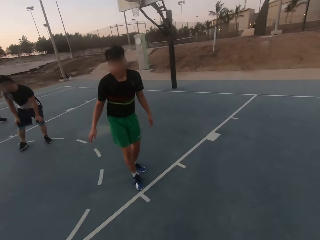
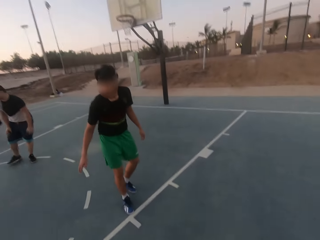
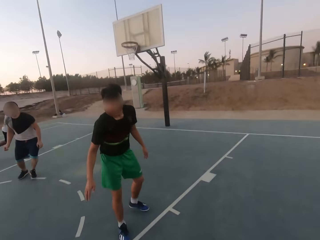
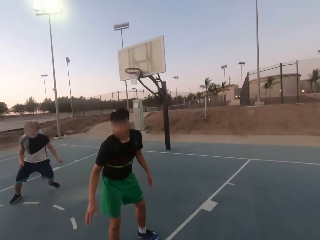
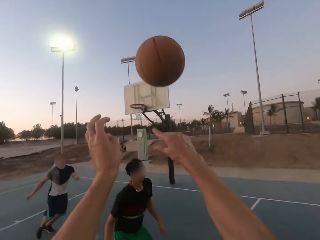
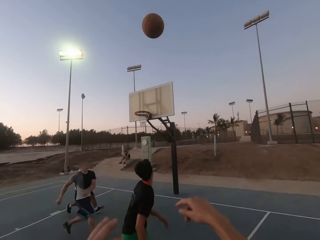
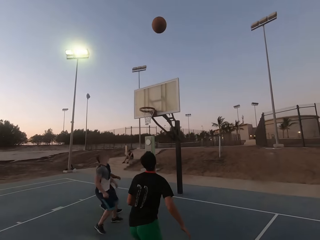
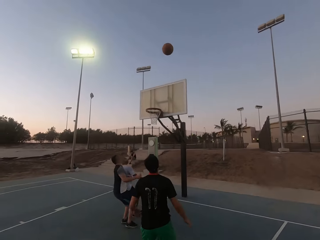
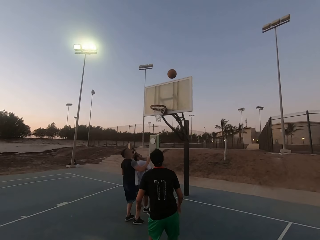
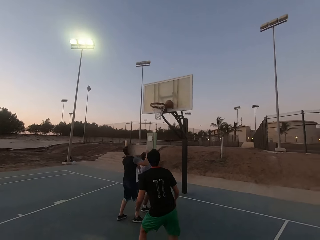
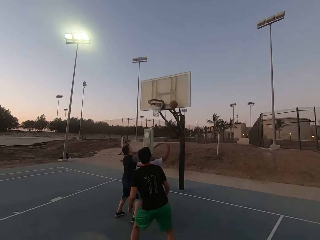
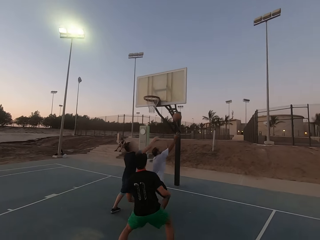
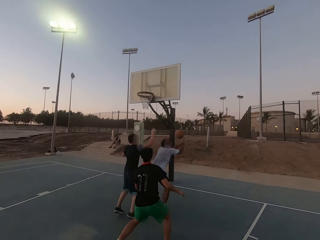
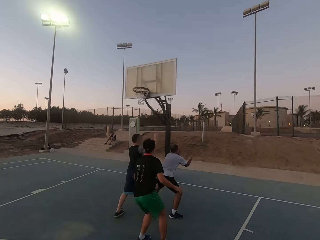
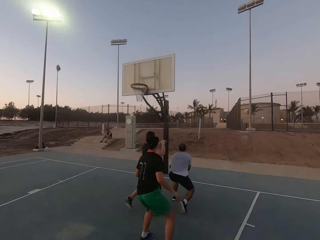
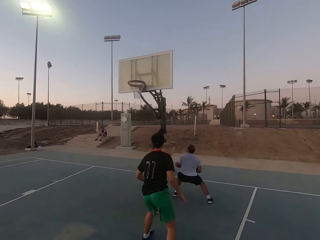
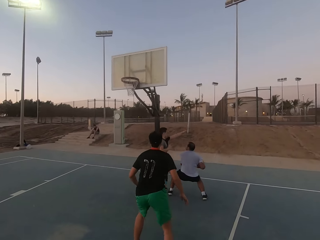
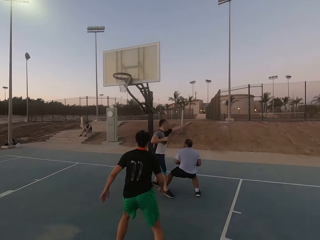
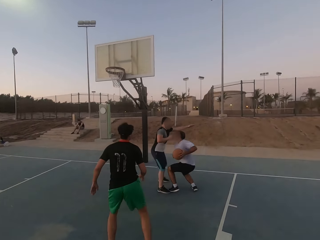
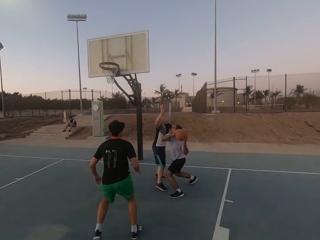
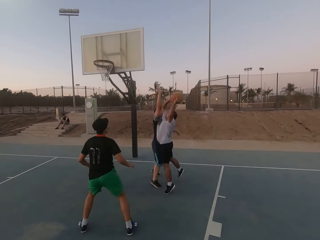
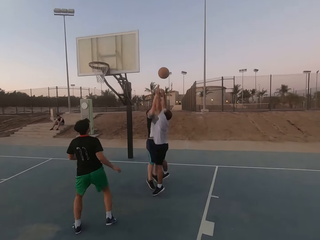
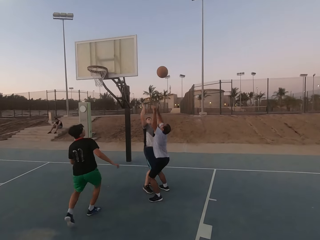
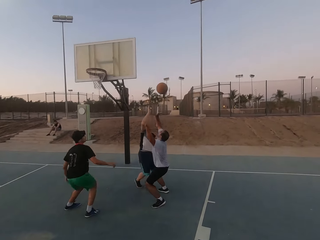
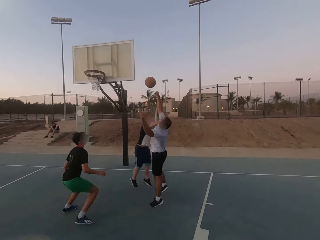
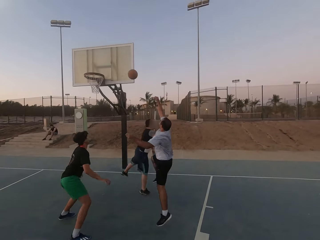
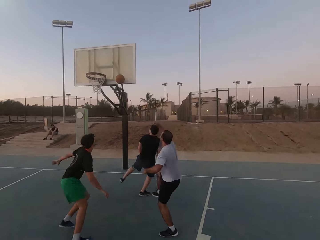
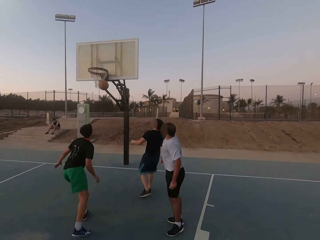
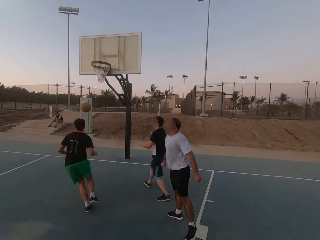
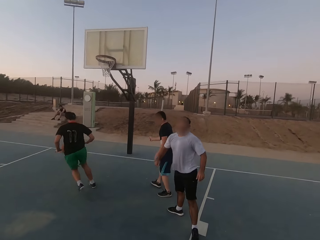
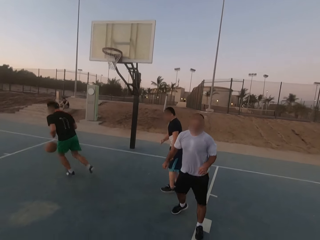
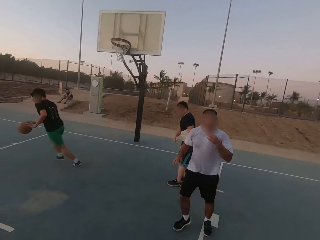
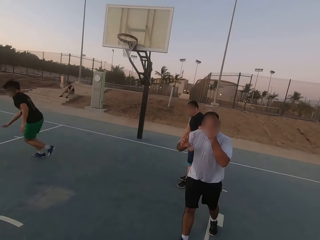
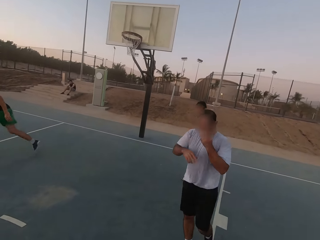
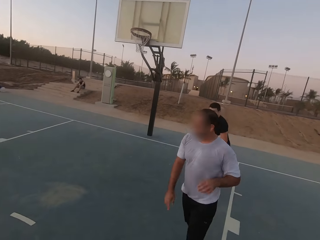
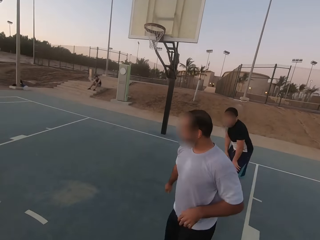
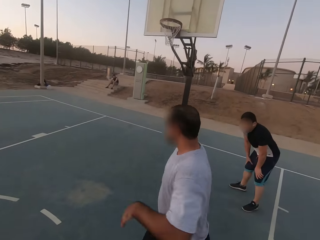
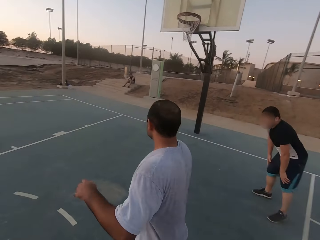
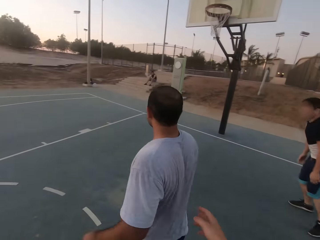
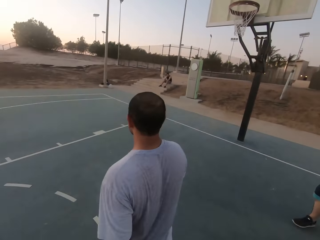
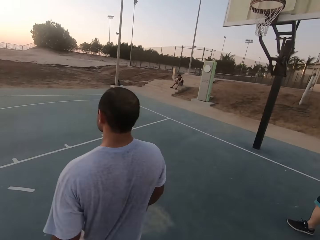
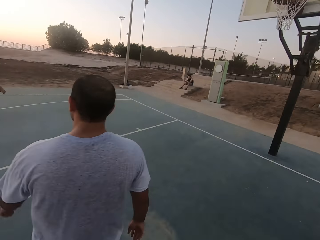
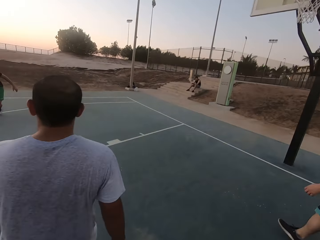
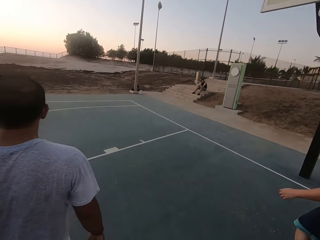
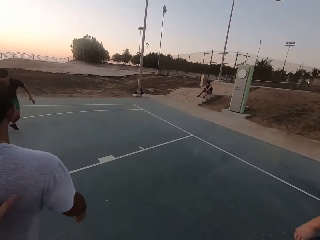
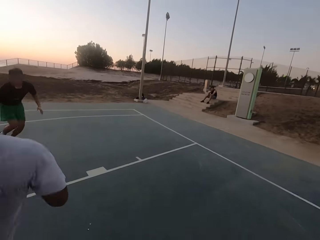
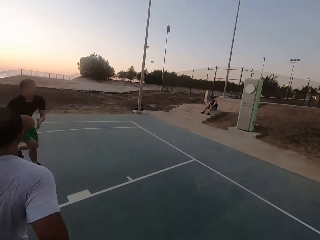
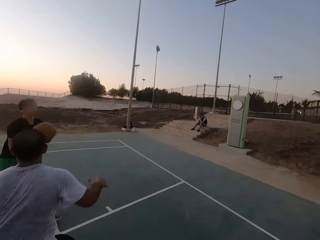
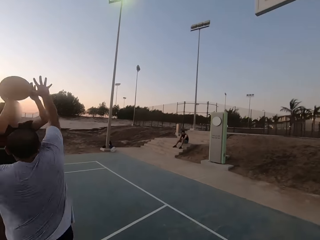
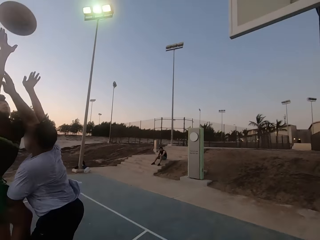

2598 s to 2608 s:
The camera wearer throws the ball in the hoop. A man picks up the ball. Another man shields. The first man throws the ball in the hoop. Another man dribbles the ball. The first man shields.

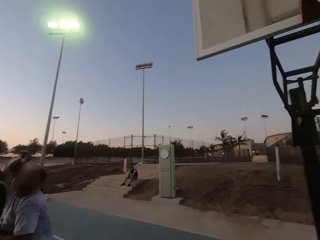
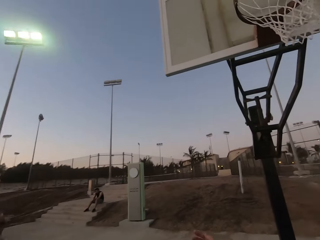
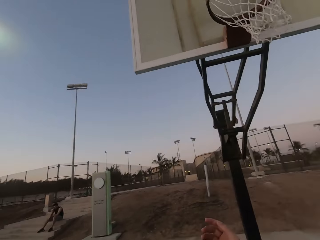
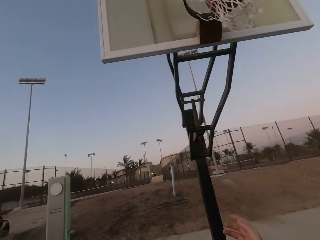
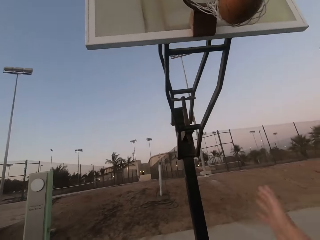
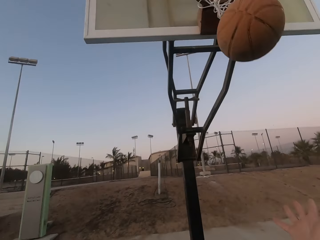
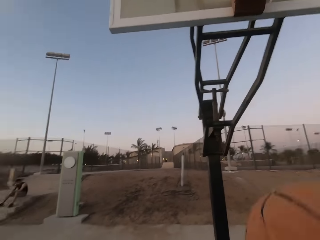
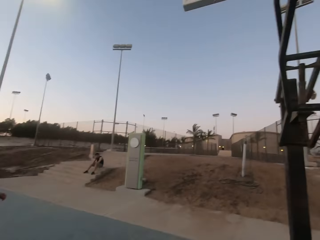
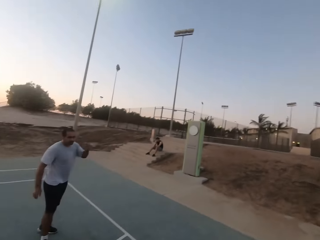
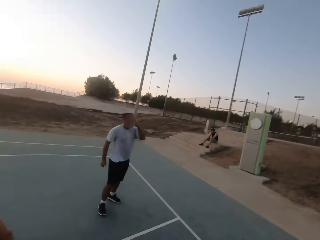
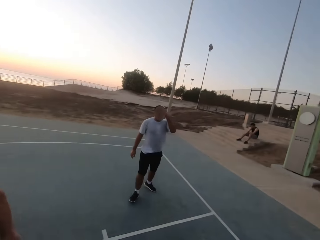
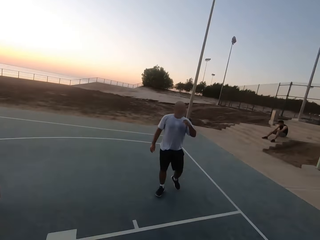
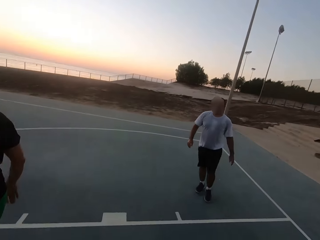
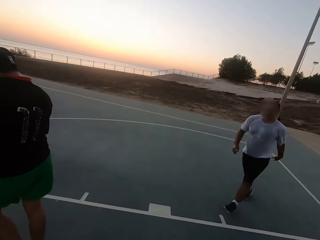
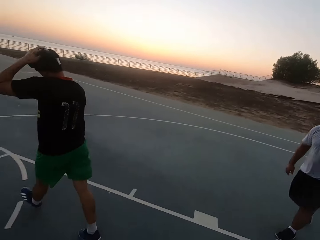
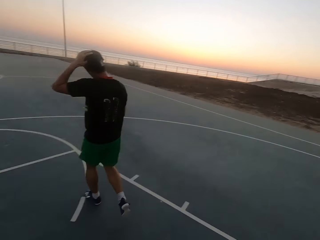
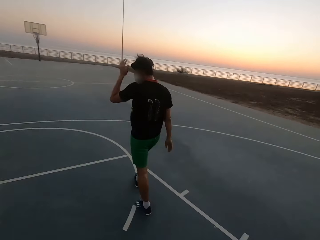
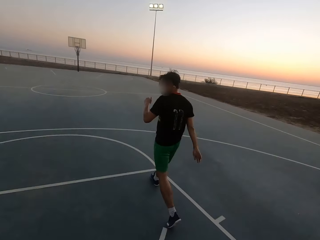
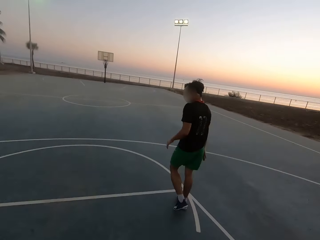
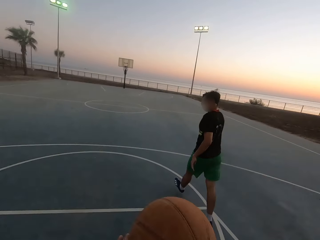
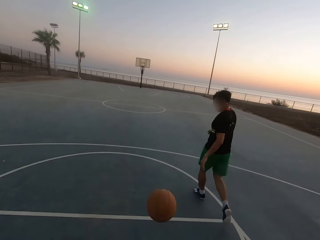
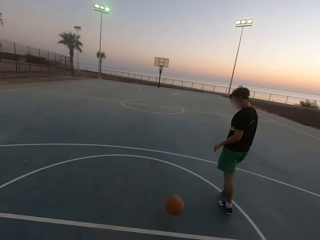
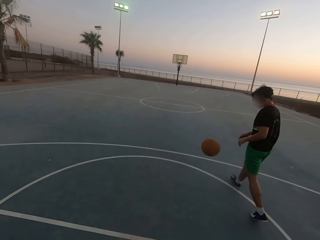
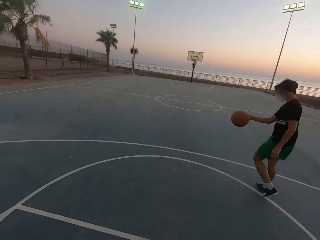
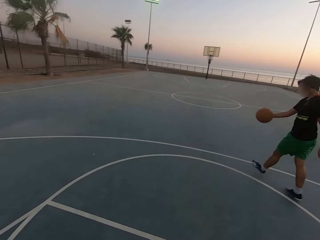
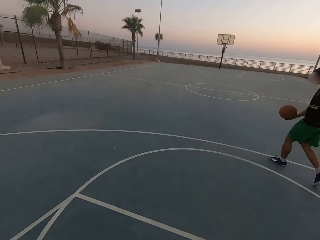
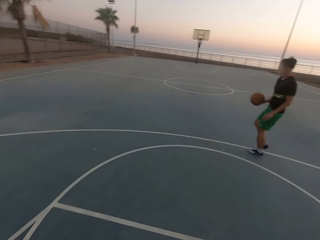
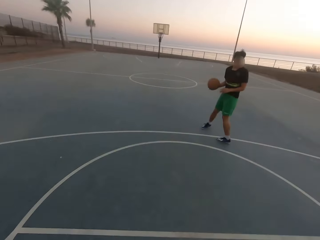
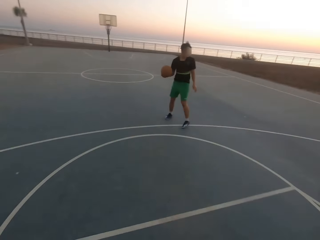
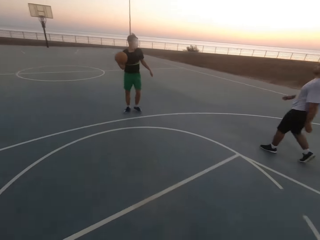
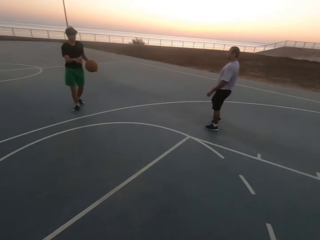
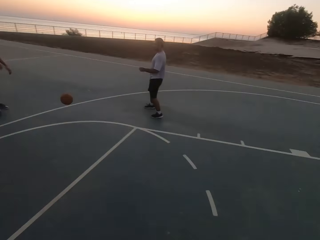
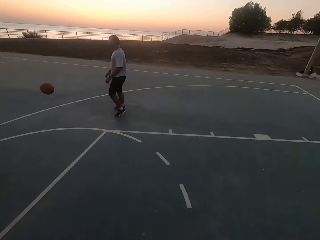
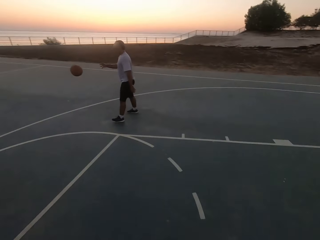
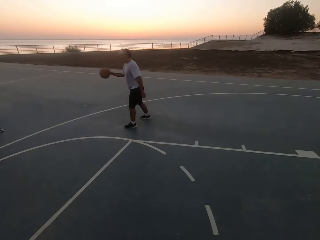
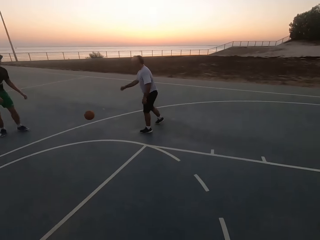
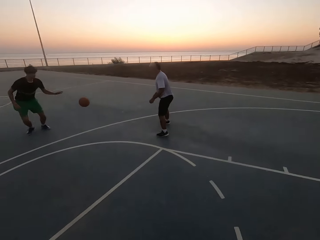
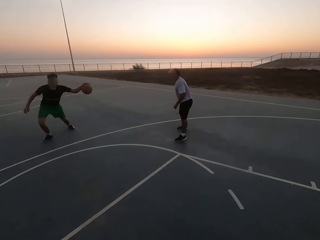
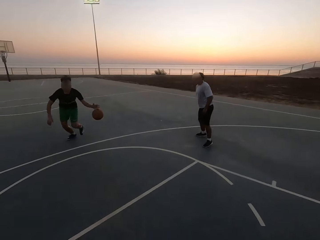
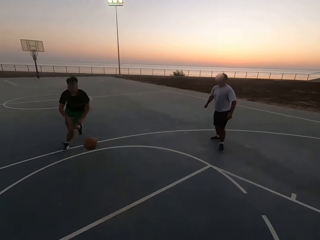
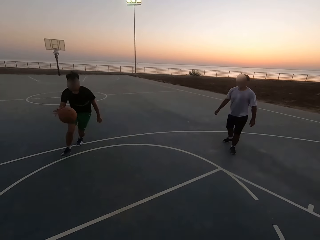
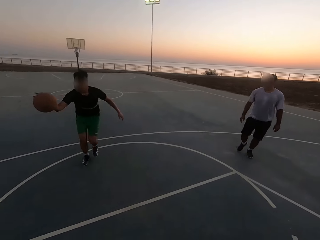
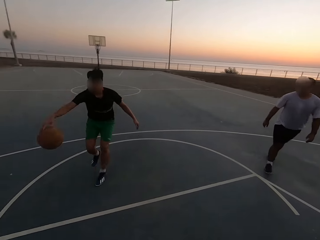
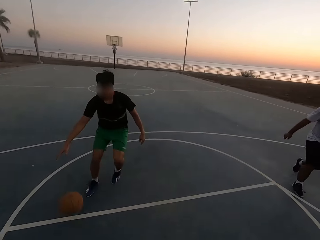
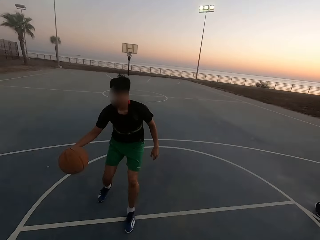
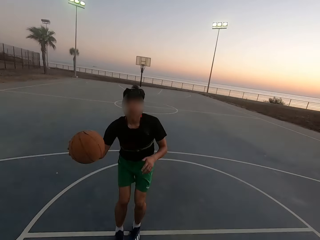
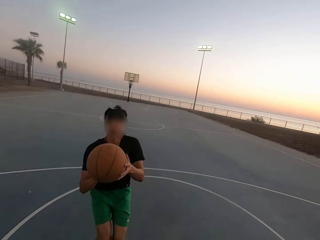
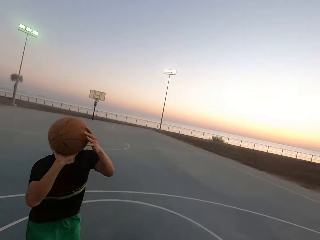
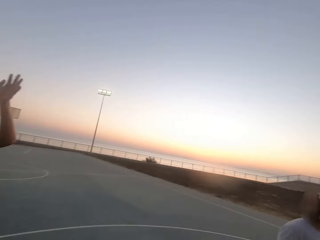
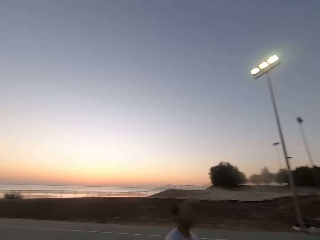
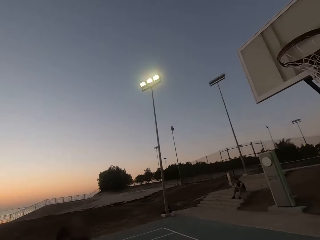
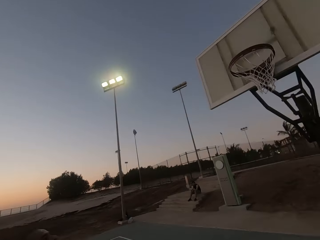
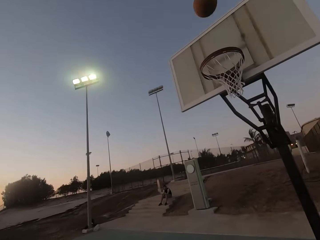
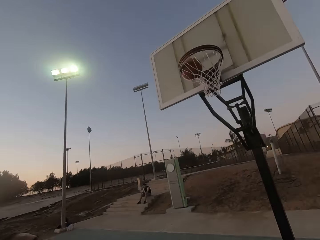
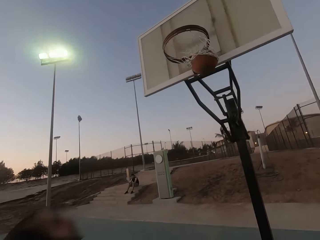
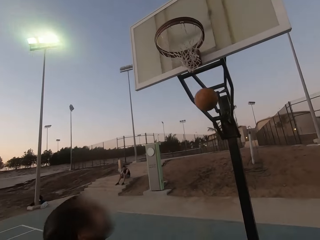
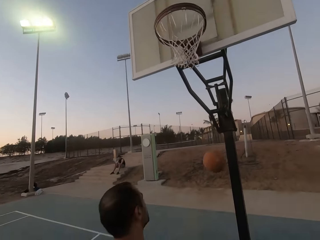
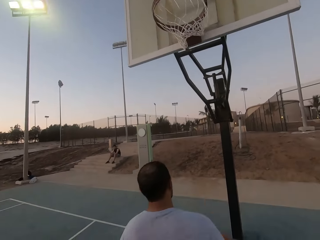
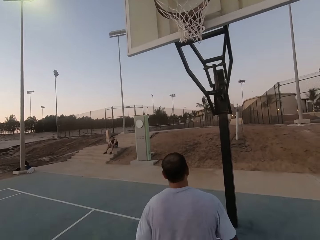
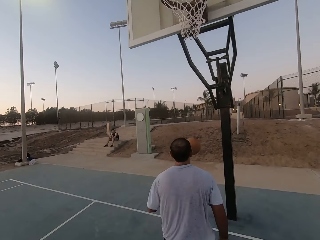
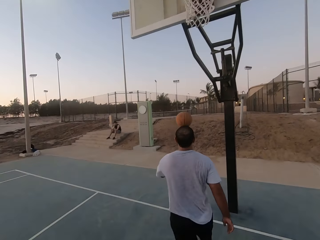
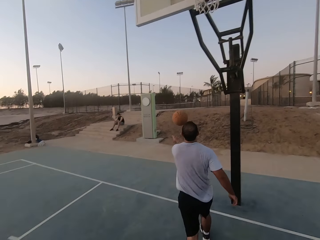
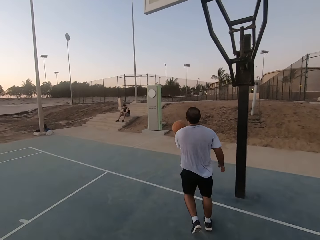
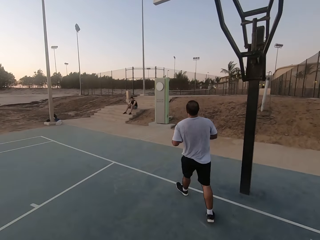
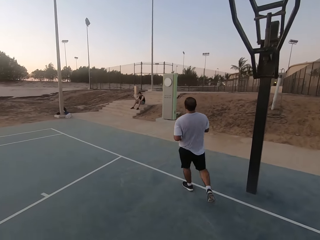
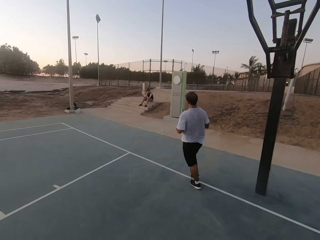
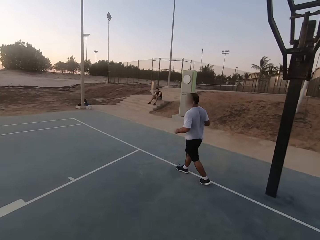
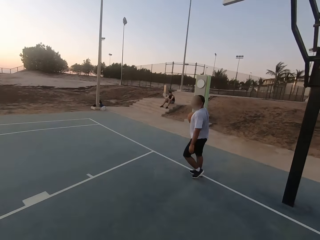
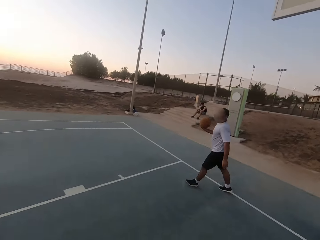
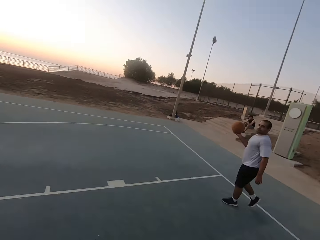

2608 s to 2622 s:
A man throws the ball in the hoop. The camera wearer picks up the ball. They throw the ball to the man. The man picks up the ball. He throws the ball to another man. The other man throws the ball to the first man. The first man dribbles the ball. He throws the ball in the hoop. The other man picks up the ball.
